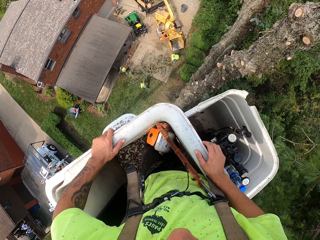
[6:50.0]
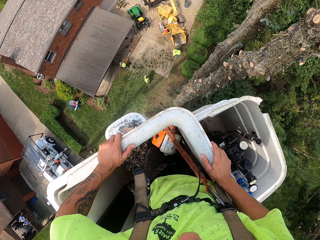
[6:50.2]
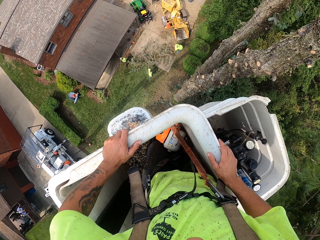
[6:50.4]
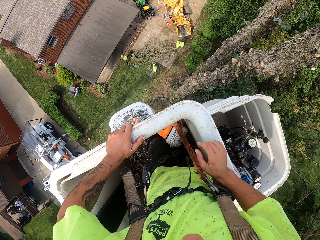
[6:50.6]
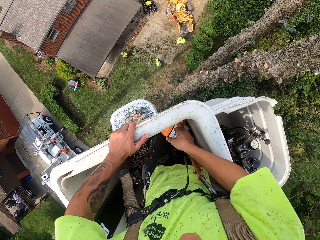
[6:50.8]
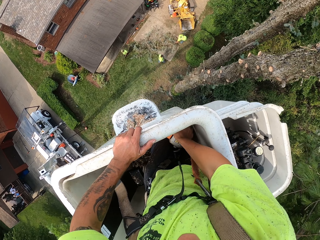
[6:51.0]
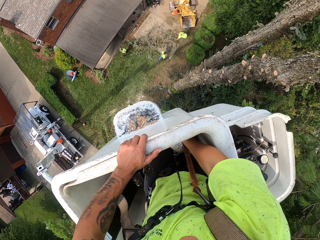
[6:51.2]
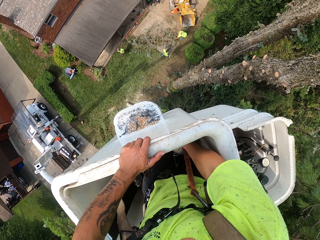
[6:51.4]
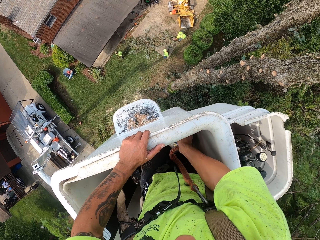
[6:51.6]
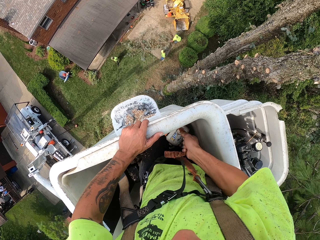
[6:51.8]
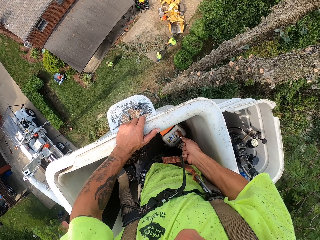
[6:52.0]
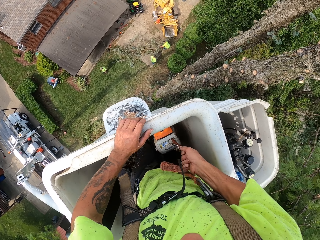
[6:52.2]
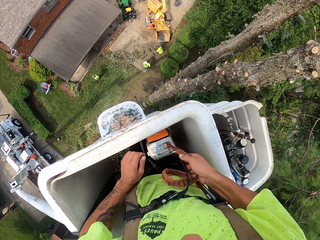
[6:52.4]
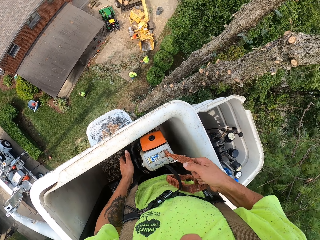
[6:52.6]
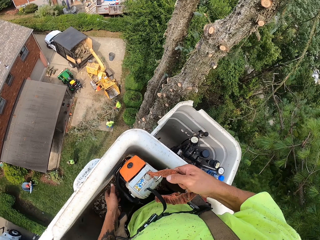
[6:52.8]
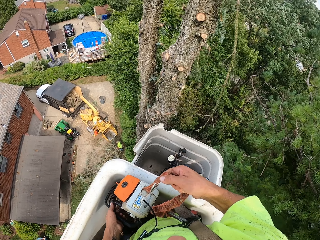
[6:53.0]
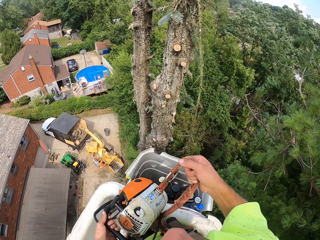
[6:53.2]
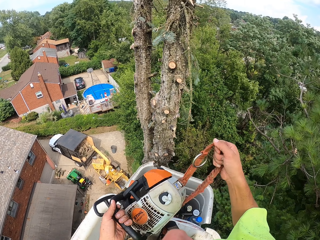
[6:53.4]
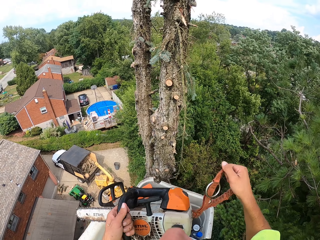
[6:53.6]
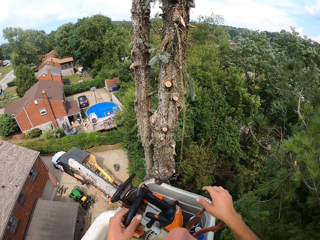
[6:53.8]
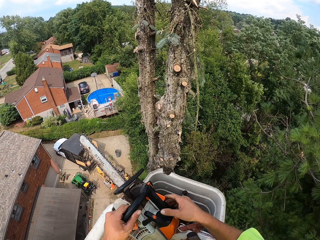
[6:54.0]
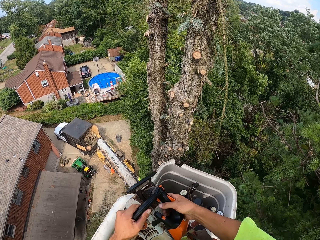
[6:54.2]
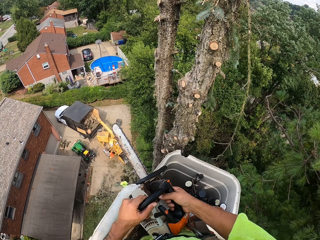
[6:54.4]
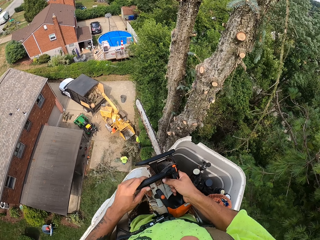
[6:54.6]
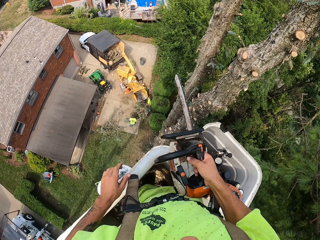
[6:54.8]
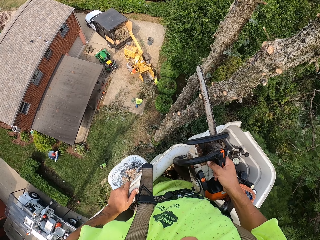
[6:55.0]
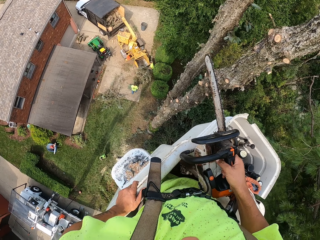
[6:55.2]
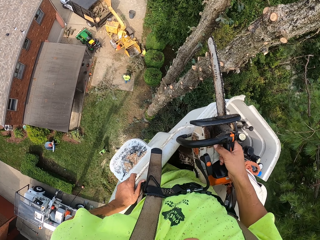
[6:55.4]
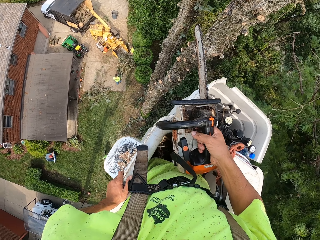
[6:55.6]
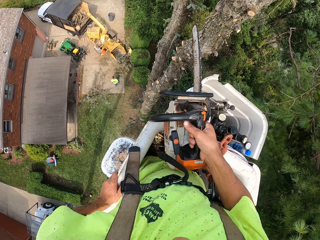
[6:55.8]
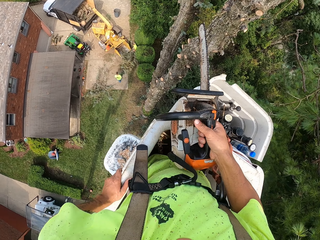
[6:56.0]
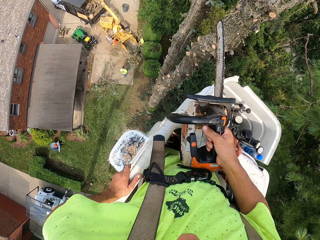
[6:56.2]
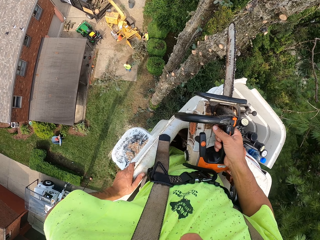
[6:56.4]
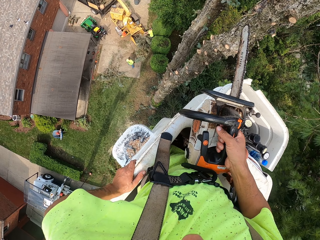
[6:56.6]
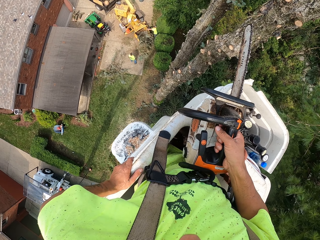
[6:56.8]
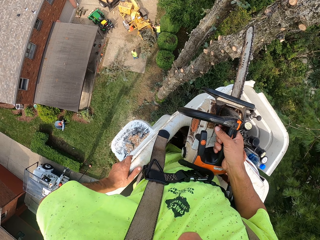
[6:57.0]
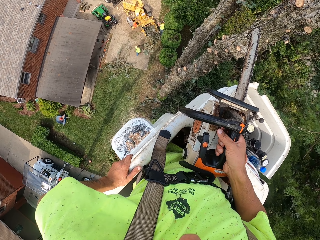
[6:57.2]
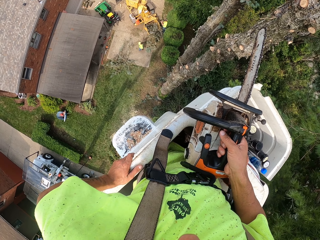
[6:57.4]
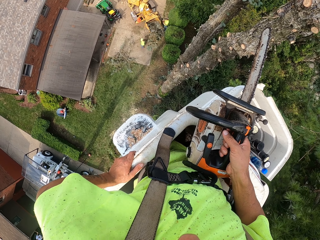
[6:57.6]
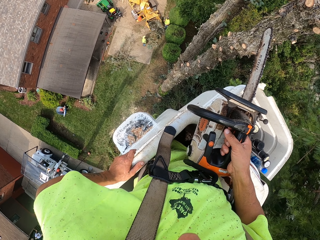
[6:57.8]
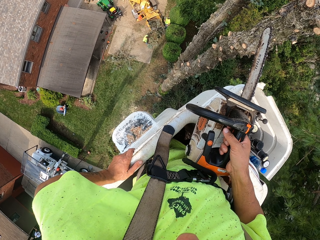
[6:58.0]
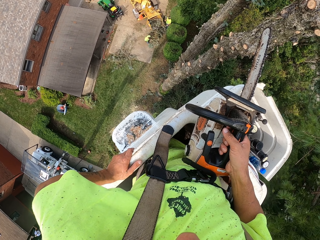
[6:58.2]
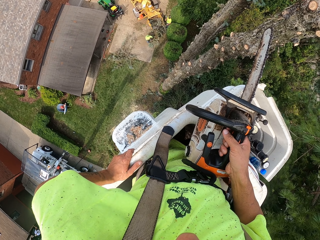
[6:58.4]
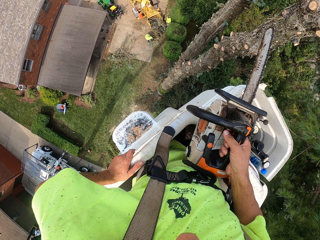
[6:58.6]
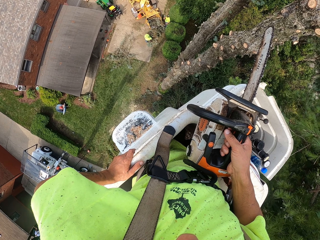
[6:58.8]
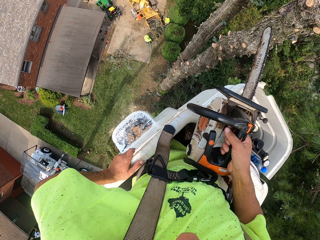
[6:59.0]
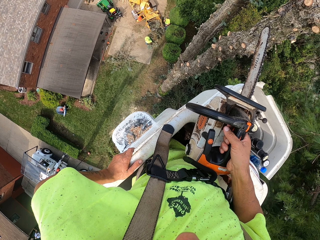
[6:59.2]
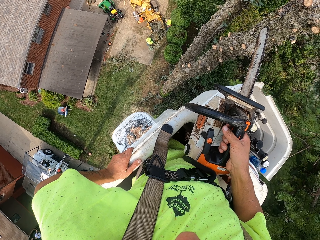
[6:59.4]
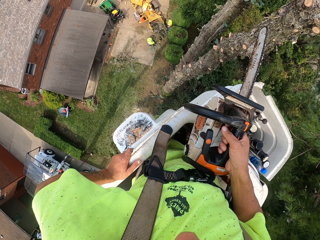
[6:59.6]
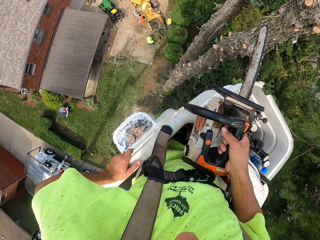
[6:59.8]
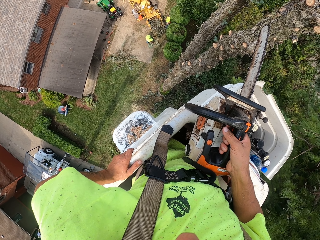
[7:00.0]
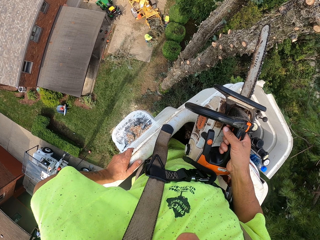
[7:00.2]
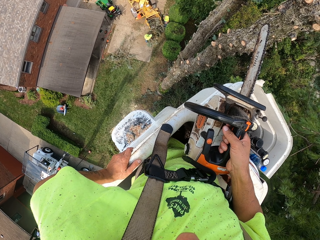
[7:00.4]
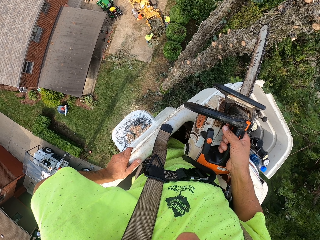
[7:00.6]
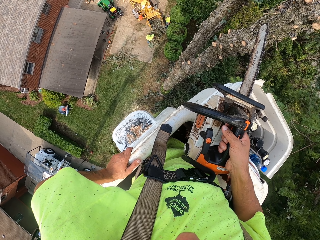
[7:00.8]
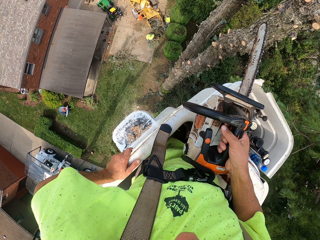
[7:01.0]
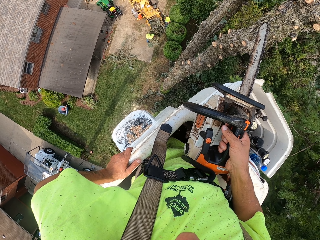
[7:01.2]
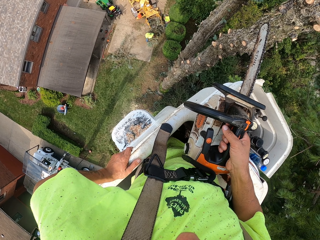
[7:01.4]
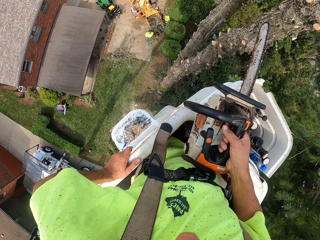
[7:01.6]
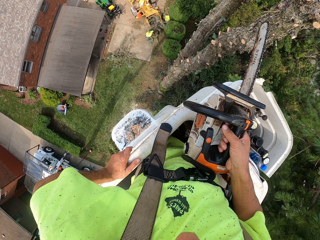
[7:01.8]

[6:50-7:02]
The camera wearer picks up a chainsaw from the aerial boom lift with his right hand. He holds the chainsaw with both hands. He holds the chainsaw with his right hand.

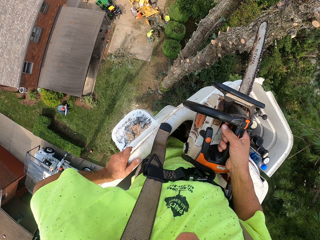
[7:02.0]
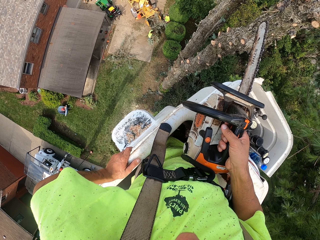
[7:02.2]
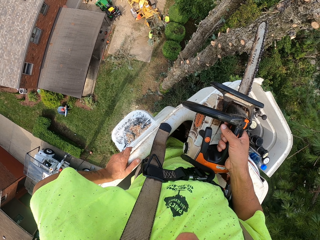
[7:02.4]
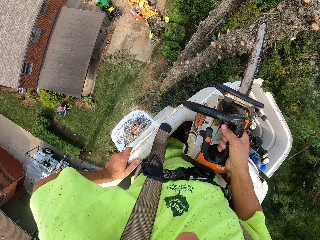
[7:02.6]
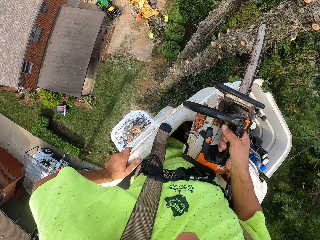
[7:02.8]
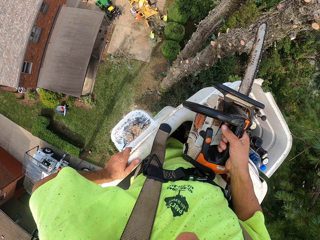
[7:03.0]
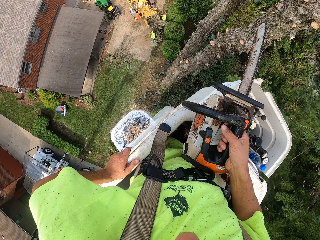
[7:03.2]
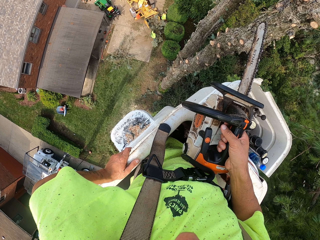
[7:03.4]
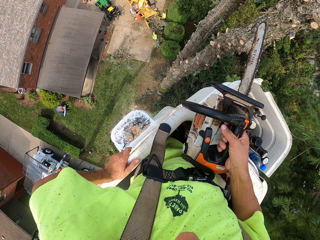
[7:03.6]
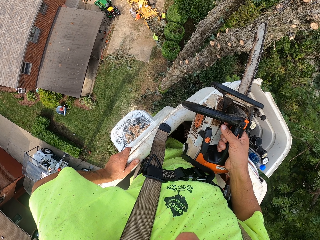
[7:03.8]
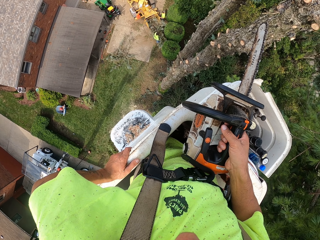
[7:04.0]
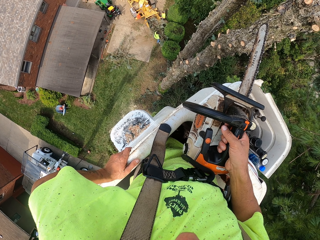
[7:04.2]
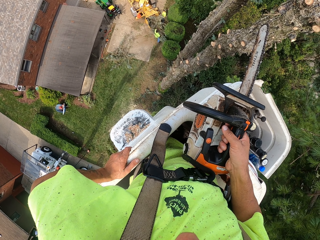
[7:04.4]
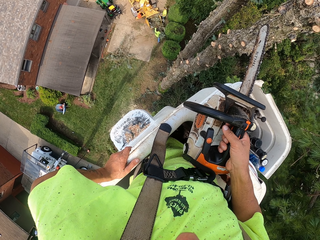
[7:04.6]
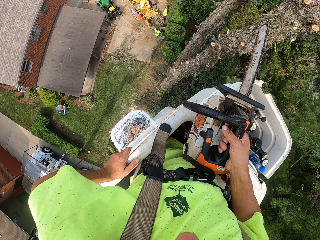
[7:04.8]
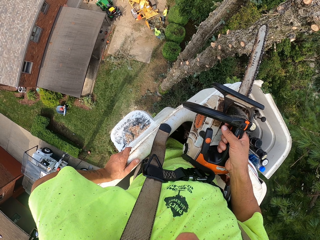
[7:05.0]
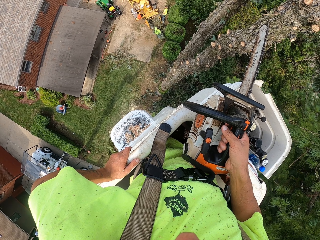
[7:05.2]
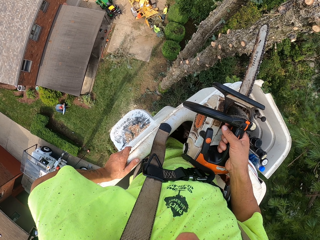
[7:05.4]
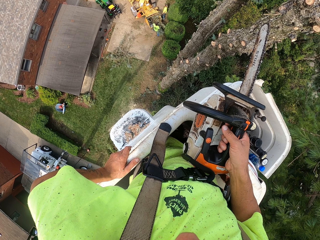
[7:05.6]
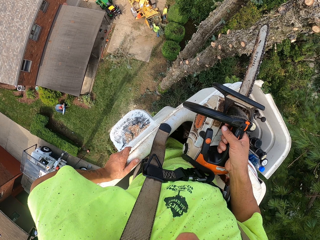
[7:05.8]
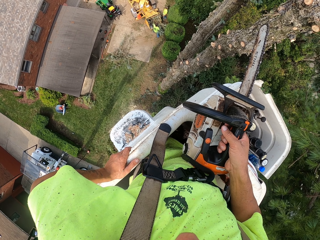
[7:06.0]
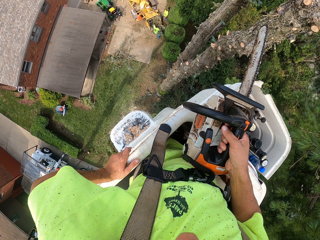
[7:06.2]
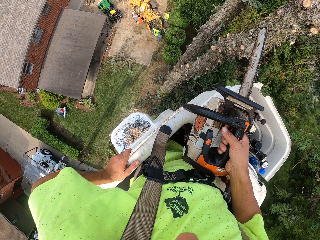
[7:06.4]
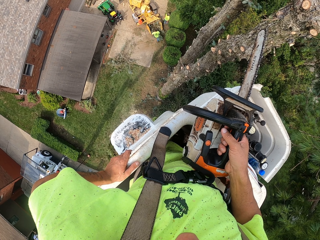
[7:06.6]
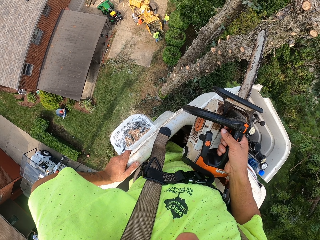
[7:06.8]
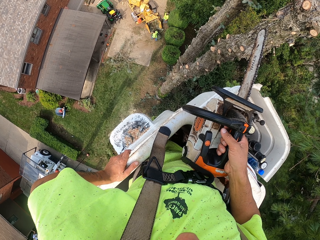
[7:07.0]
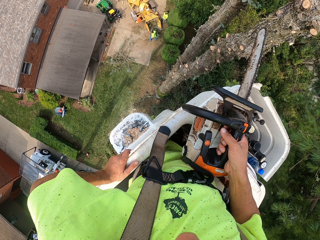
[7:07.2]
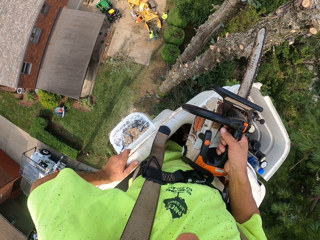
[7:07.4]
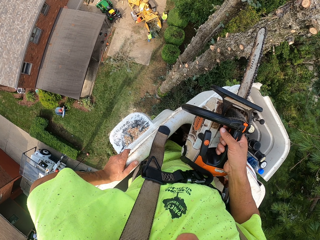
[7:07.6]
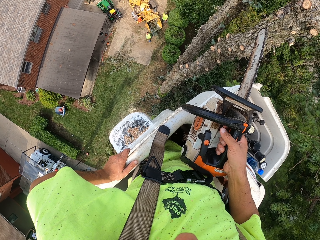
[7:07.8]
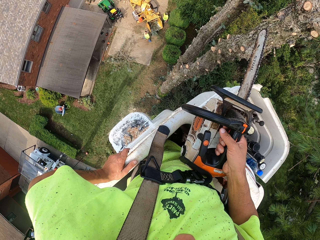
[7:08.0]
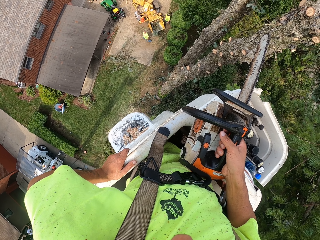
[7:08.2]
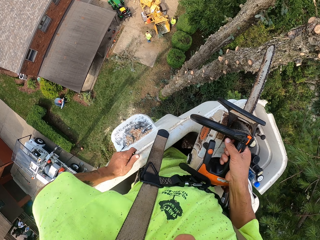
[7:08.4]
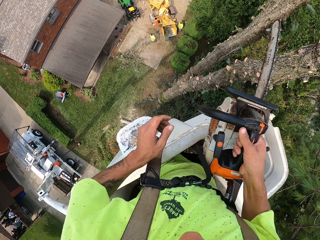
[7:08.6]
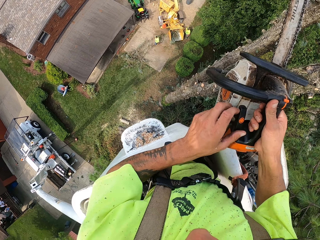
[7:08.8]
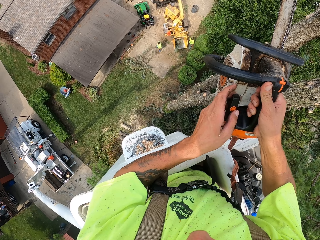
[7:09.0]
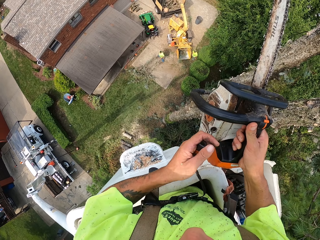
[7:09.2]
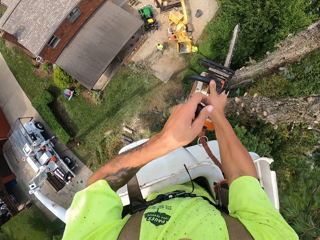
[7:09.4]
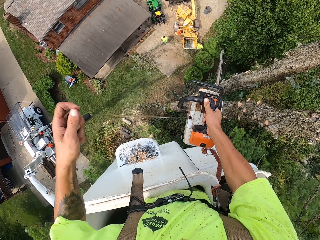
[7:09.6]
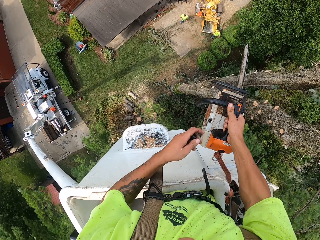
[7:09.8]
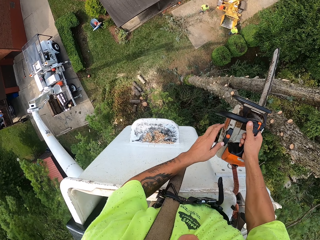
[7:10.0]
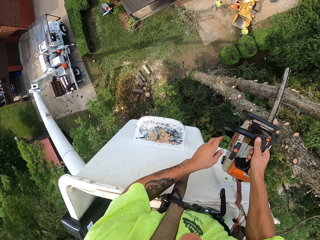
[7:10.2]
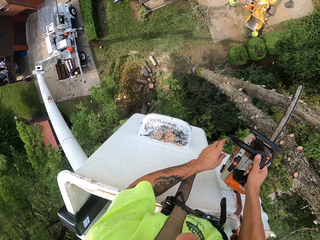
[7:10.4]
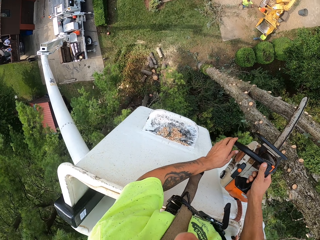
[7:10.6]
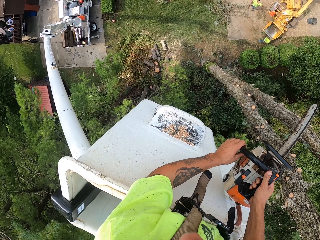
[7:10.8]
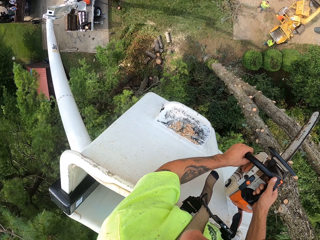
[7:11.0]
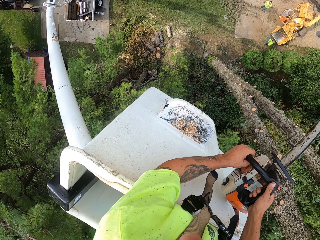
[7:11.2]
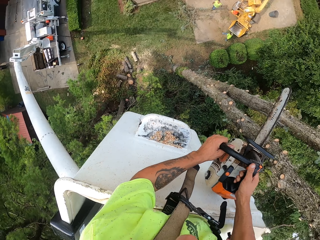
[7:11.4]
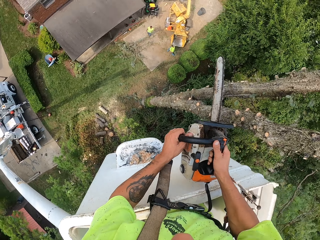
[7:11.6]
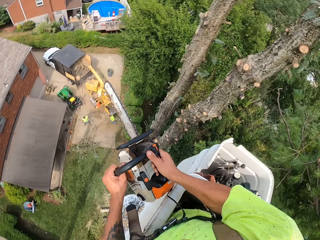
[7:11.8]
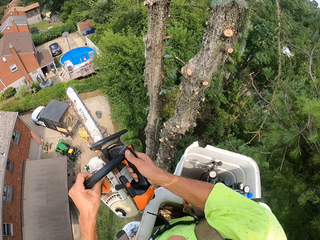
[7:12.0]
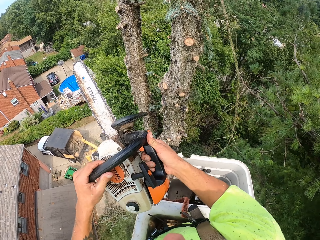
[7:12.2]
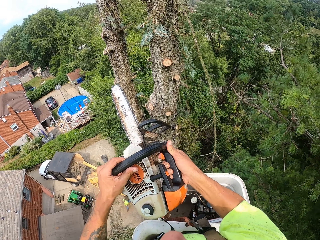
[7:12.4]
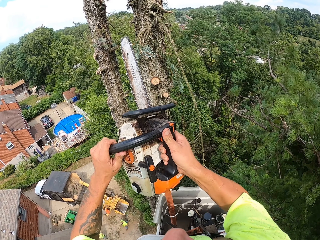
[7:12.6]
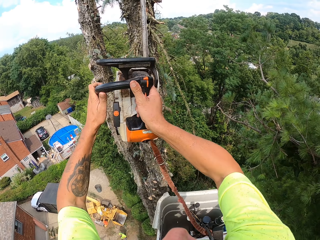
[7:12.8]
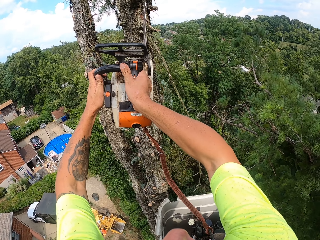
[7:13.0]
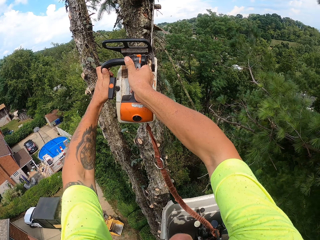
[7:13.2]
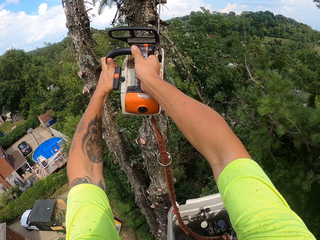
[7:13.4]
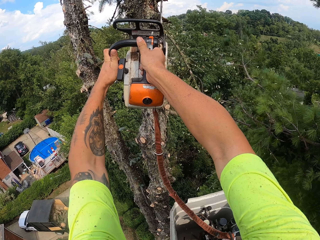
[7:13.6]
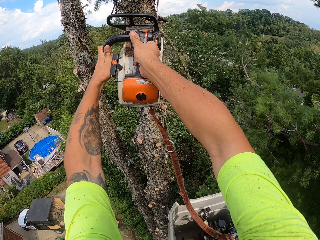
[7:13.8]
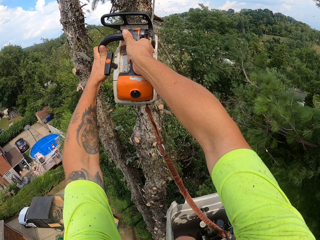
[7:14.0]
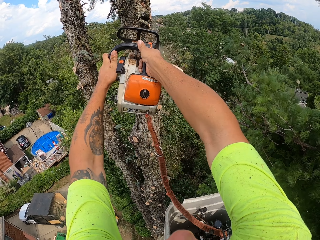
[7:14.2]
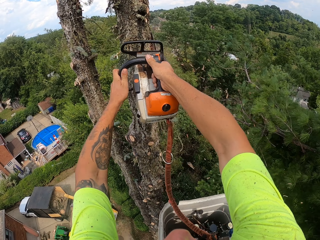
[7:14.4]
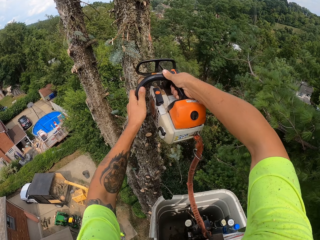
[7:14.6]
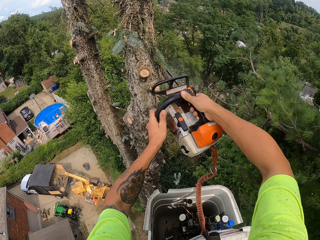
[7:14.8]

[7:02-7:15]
The camera wearer starts the chainsaw in his right hand with his left hand. He holds the chainsaw with both hands. He cuts some branches on the tree with the chainsaw in both hands.
